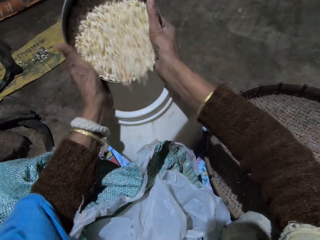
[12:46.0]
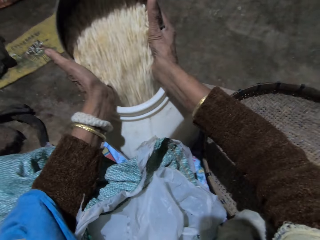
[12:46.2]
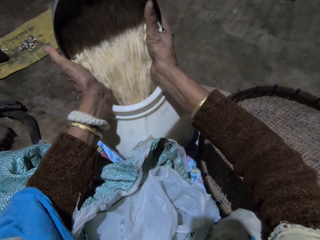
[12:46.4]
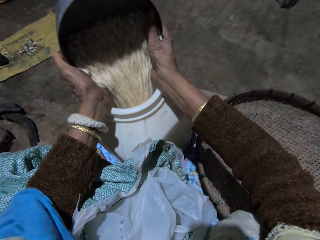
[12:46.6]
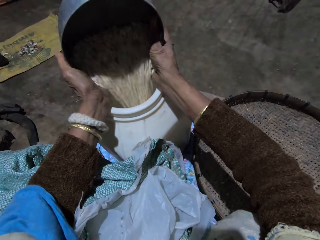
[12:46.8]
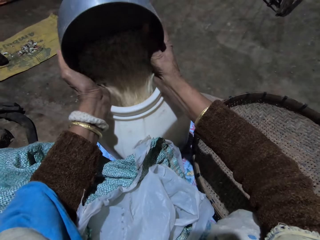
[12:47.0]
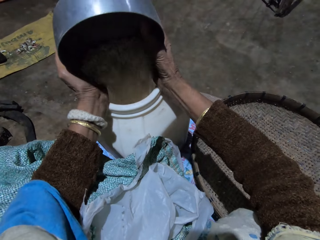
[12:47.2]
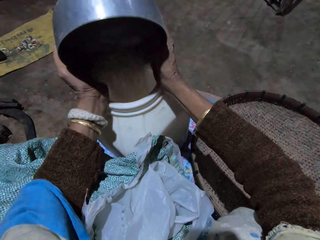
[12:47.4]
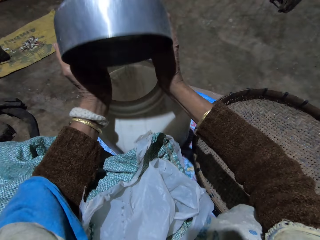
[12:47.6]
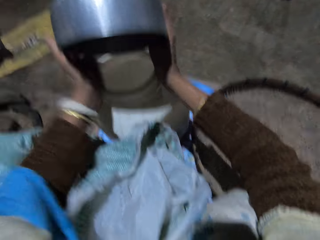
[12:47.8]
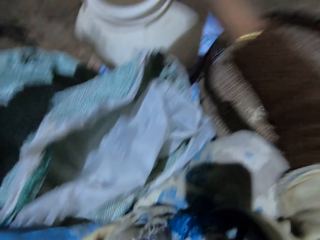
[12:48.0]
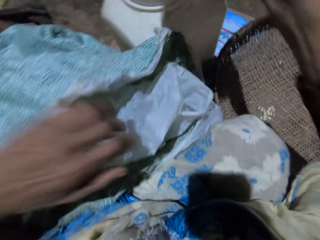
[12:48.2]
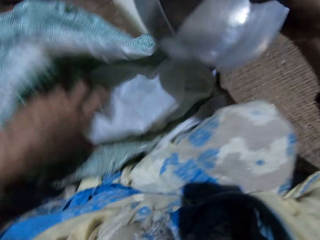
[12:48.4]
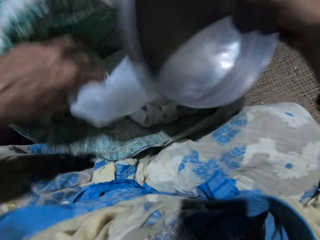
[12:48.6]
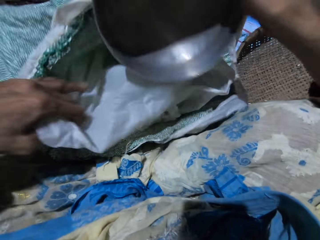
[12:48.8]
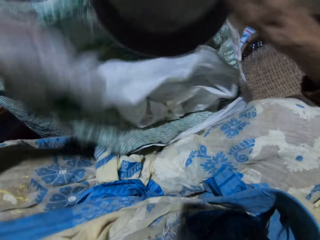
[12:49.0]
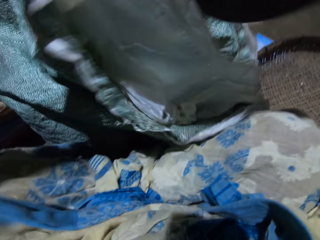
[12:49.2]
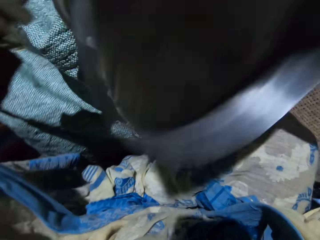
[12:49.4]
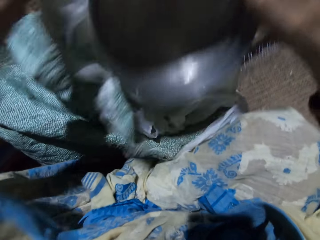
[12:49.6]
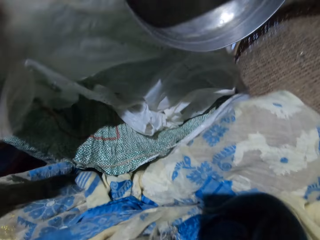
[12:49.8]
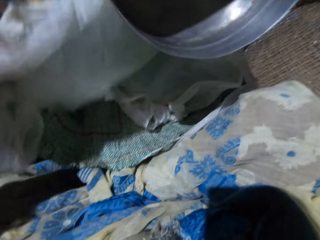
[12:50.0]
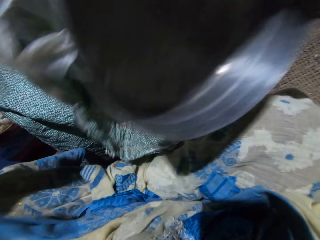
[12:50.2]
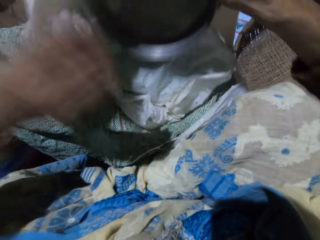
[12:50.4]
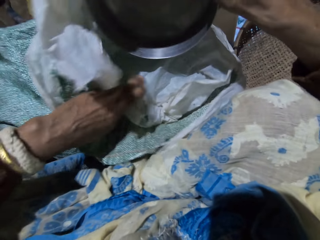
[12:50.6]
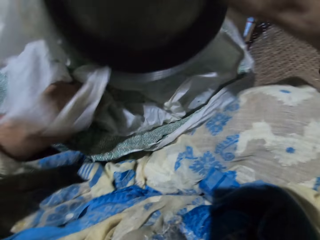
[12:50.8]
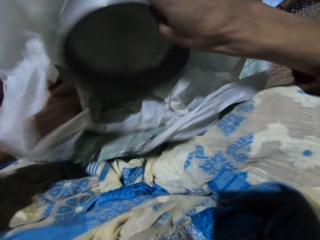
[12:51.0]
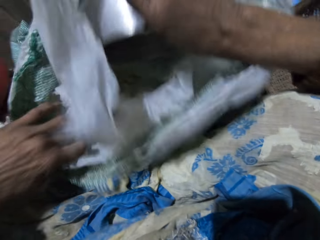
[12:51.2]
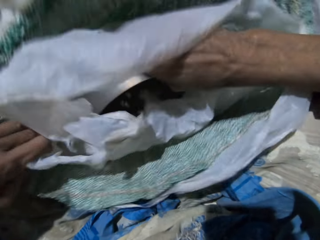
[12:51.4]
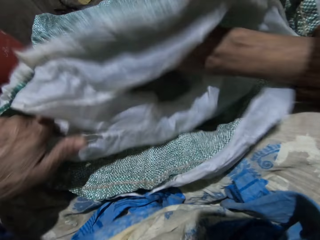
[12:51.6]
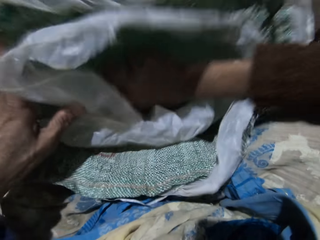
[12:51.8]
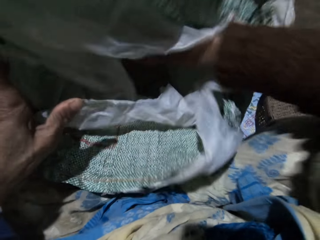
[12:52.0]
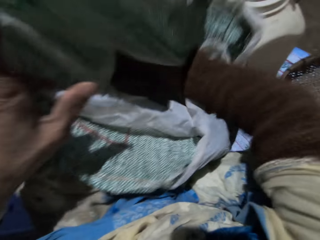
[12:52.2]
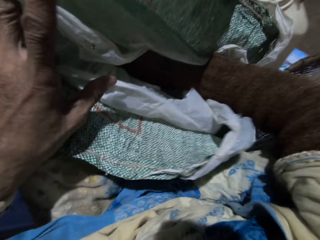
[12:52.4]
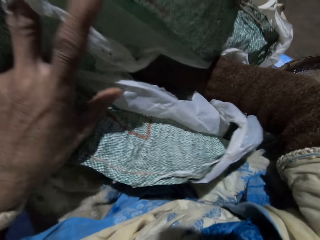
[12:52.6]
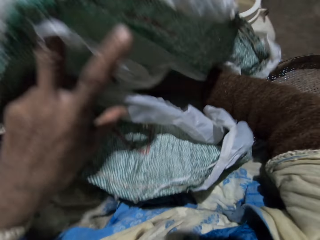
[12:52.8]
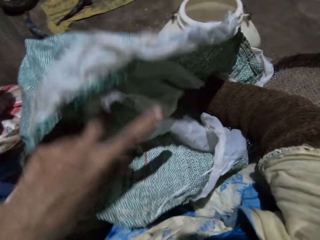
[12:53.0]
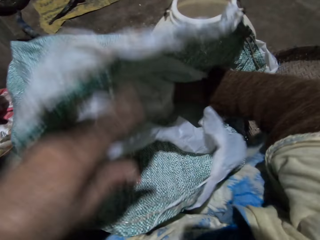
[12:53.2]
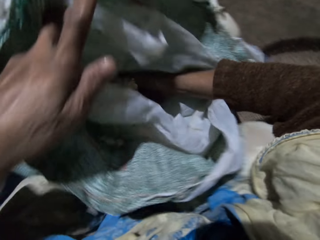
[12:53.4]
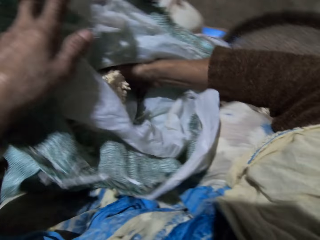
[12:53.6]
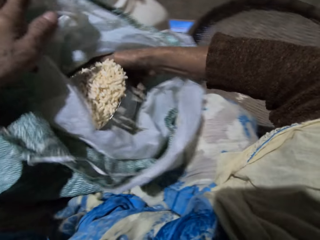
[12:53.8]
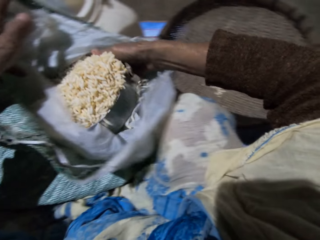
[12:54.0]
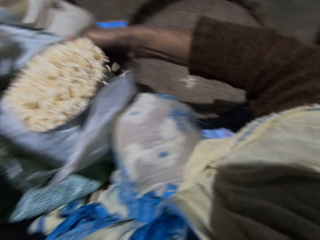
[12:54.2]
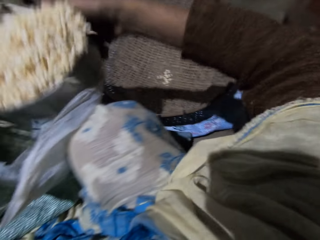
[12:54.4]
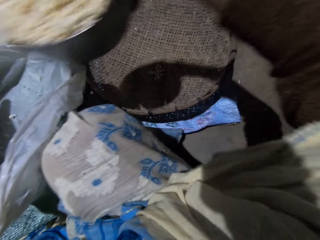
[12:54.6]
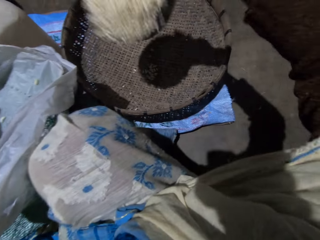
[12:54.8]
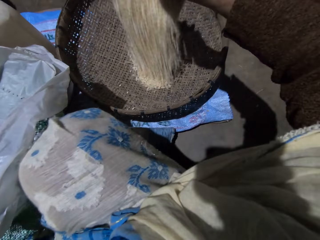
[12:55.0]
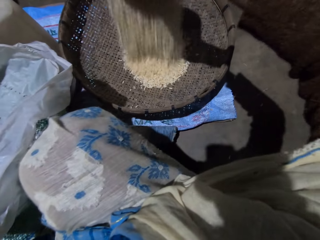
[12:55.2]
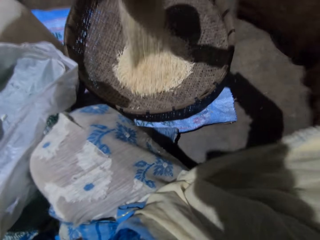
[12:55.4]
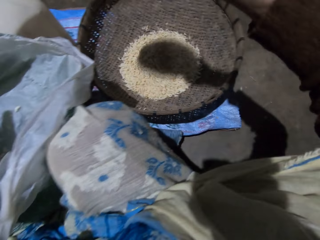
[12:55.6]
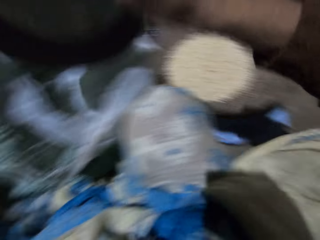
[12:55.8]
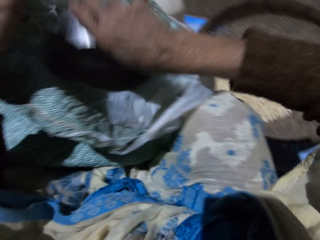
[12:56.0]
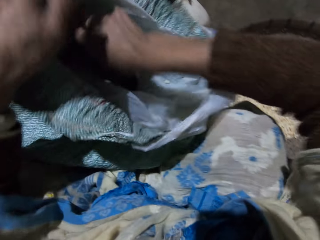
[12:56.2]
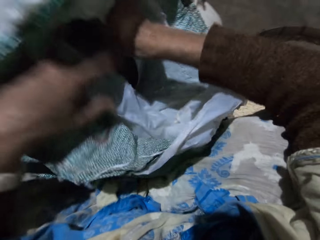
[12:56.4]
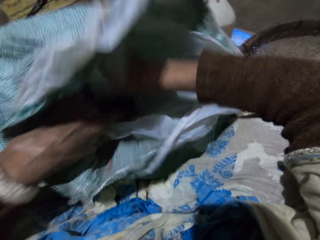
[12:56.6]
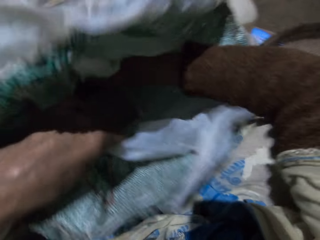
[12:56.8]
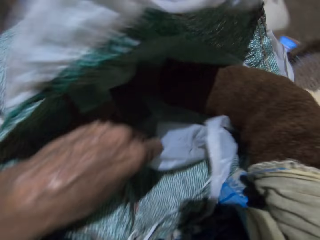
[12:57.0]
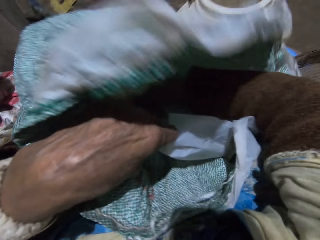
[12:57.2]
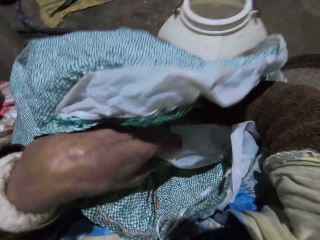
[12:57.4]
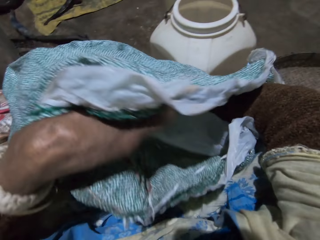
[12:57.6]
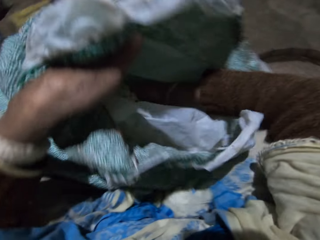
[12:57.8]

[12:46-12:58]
The camera wearer holds a metal pot or stainless bowl with both hands. She pours the grains in the stainless bowl into the plastic container or vessel with both hands. She adjusts the sack of grains. She scoops grains with the stainless bowl in her right hand from the sack. She pours the grains in the stainless bowl in her right hand into the basket. She collects grains with the metal pot.

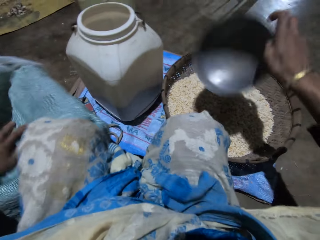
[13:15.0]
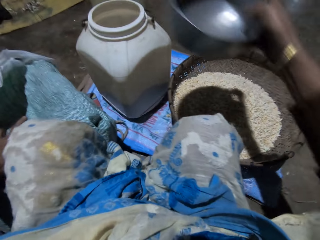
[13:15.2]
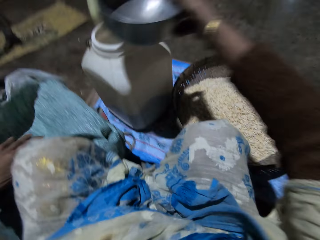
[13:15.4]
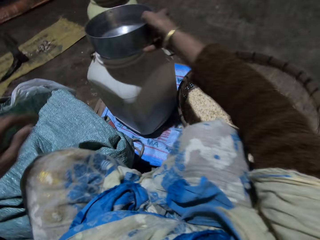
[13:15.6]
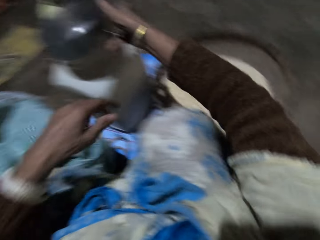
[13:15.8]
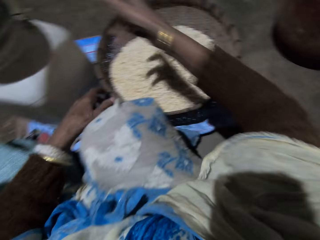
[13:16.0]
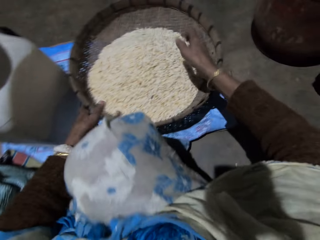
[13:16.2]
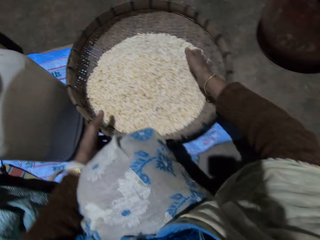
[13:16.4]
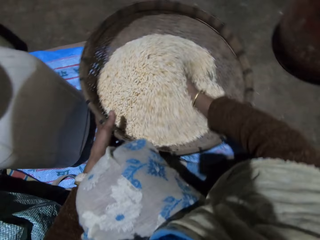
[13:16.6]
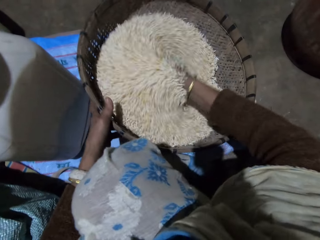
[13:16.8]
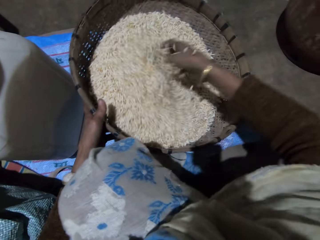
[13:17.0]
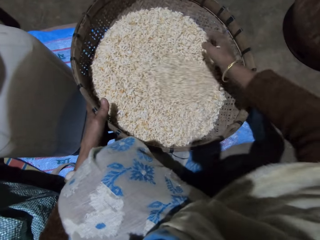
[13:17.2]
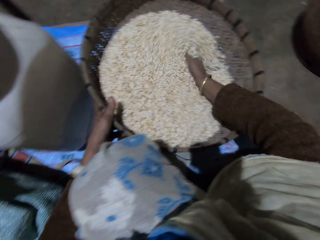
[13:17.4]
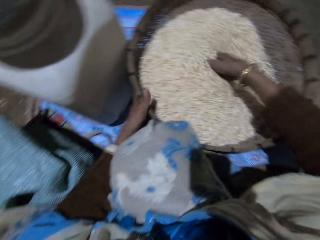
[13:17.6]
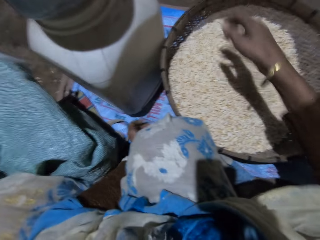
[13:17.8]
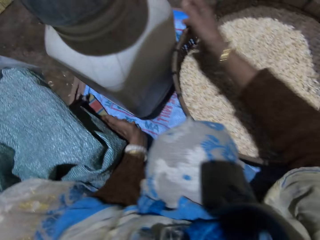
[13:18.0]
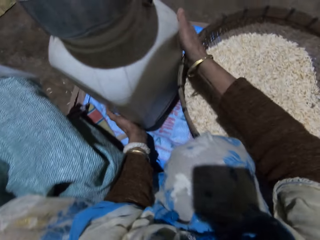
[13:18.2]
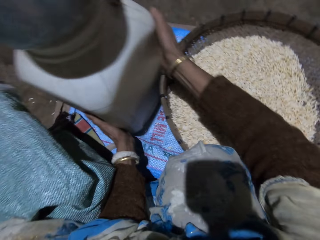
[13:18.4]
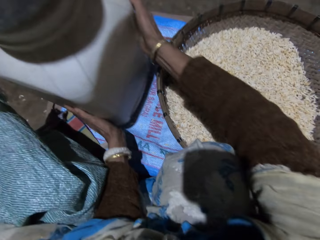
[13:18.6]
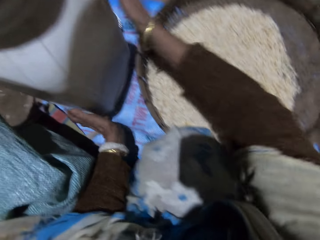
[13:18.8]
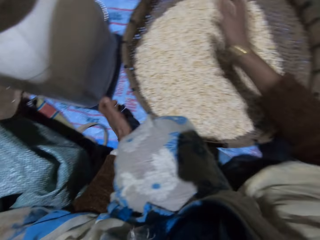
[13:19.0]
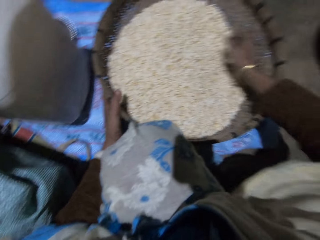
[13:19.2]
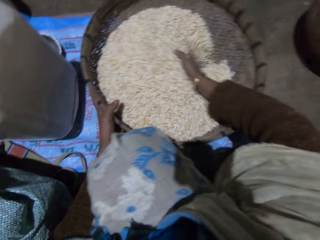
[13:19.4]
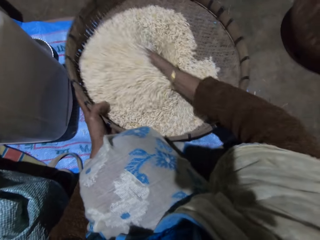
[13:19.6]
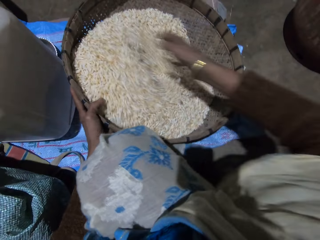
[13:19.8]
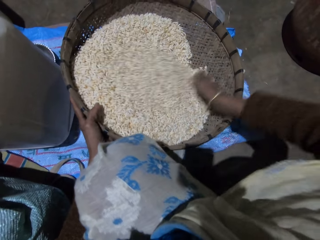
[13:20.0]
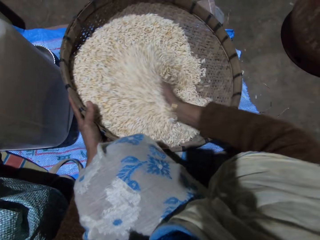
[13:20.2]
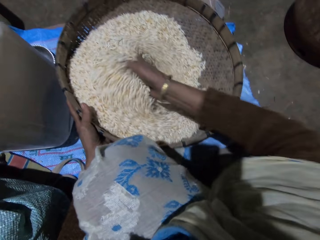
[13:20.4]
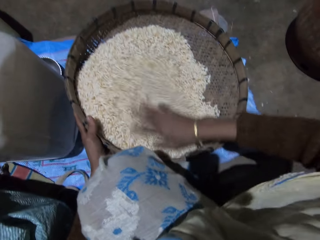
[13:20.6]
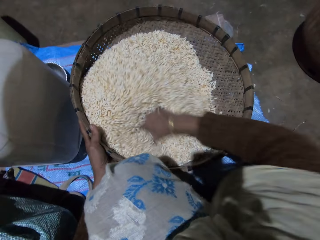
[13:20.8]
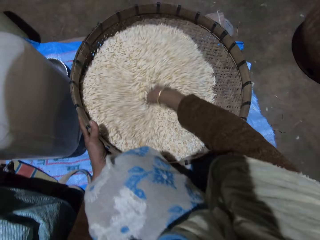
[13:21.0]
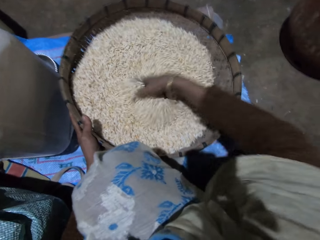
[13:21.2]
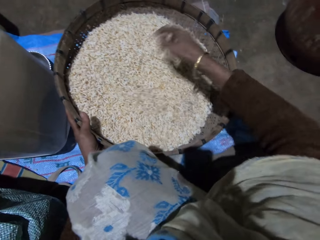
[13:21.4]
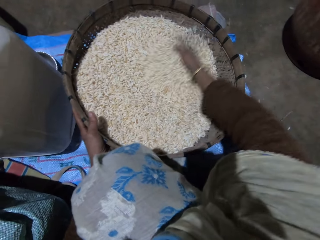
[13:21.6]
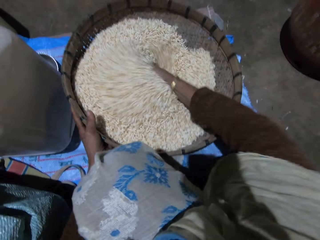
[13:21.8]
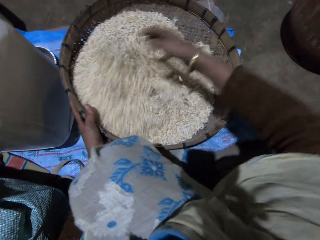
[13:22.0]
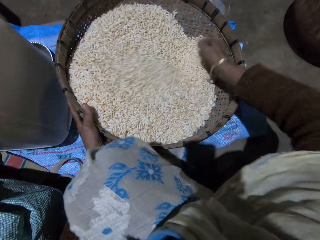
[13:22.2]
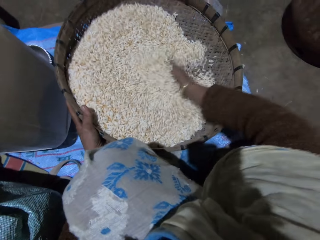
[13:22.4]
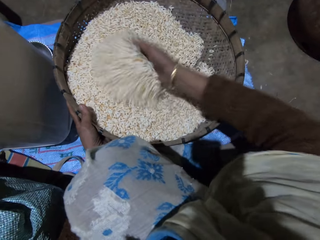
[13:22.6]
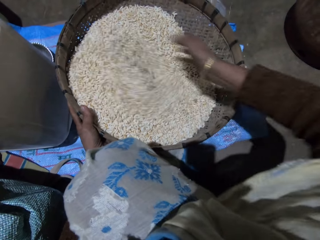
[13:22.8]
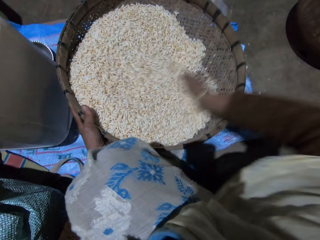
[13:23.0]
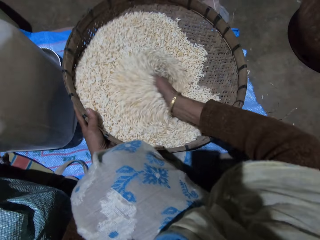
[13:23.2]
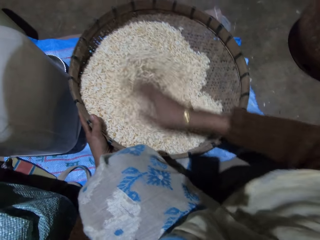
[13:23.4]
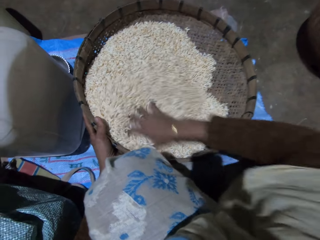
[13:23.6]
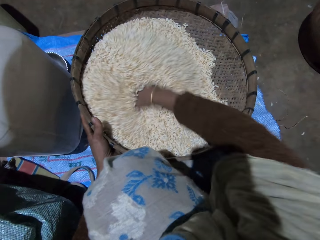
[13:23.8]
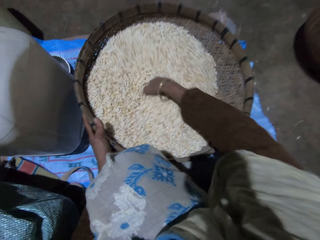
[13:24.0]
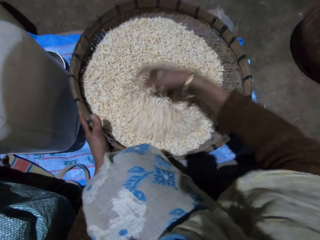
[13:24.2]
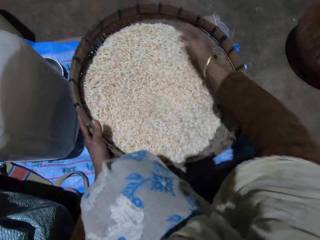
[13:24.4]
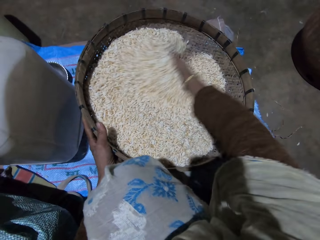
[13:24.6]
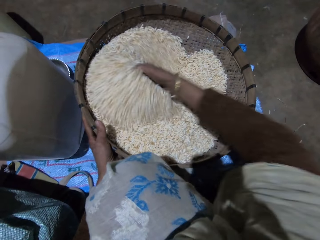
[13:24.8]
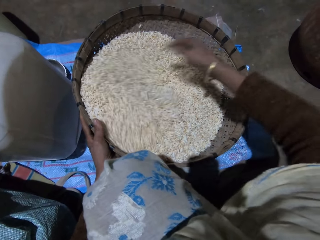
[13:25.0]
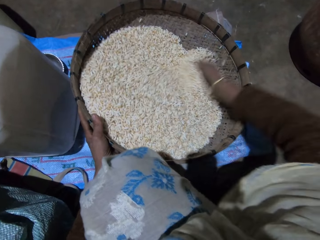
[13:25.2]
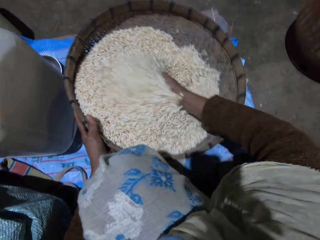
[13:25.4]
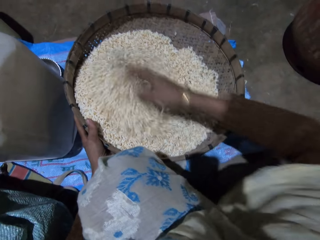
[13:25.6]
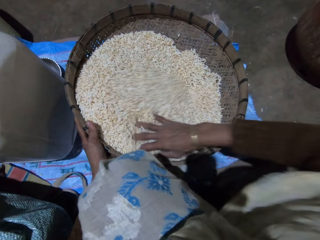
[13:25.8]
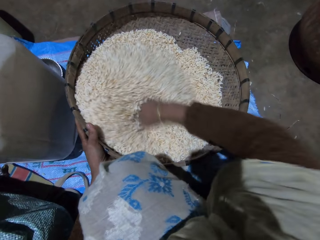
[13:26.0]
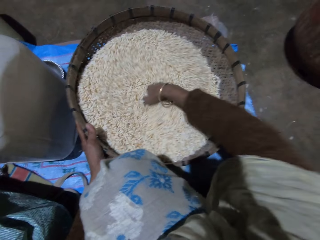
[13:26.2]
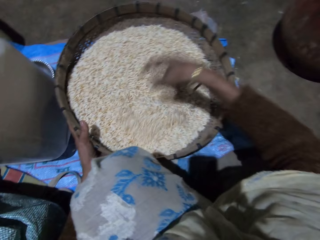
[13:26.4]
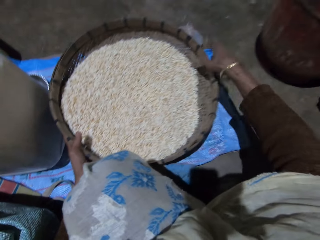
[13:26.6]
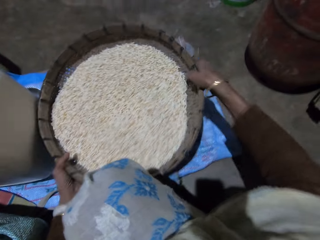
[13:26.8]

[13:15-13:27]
The camera wearer drops the stainless bowl in her right hand on the plastic container or vessel. She holds the basket with her left hand and sorts grains with her right hand. She turns the grains in the basket with her right hand. She moves the vessel. She holds the basket with her left hand and sorts grains with her right hand.
